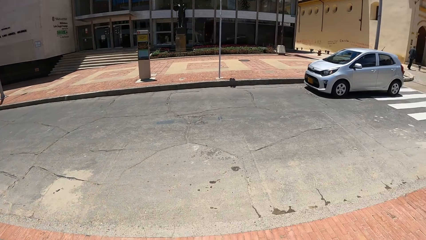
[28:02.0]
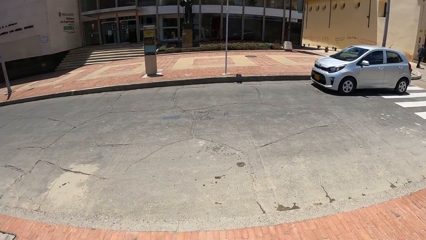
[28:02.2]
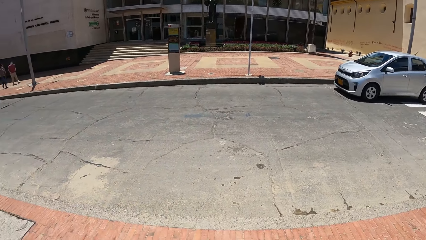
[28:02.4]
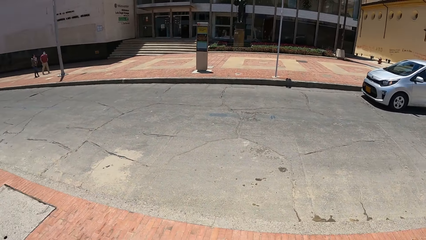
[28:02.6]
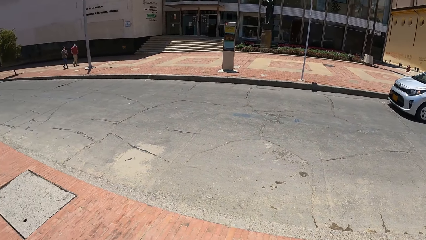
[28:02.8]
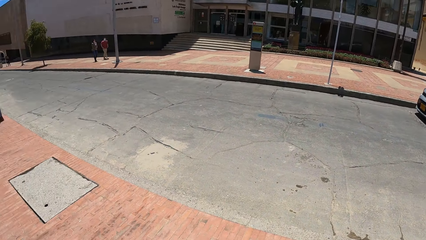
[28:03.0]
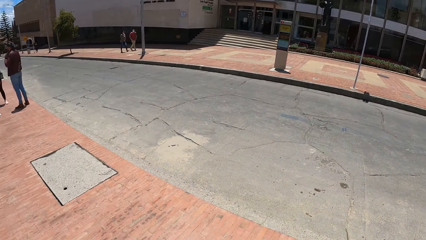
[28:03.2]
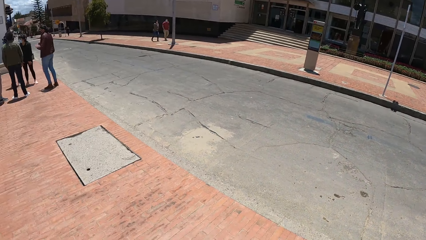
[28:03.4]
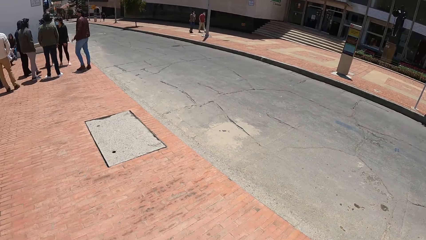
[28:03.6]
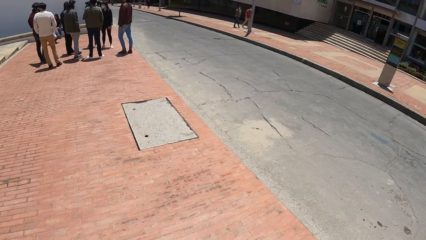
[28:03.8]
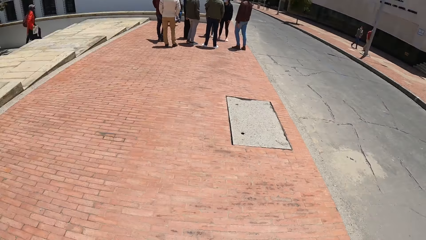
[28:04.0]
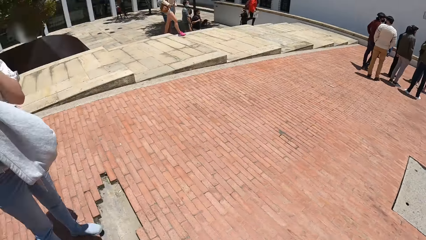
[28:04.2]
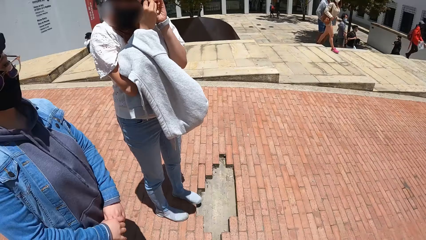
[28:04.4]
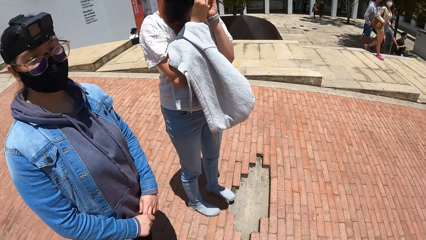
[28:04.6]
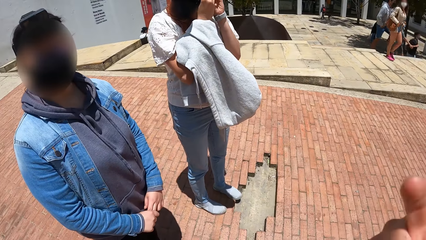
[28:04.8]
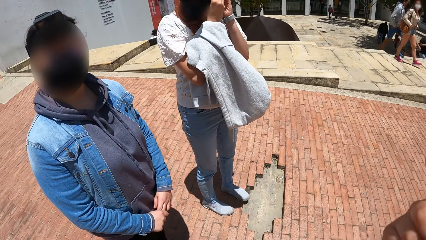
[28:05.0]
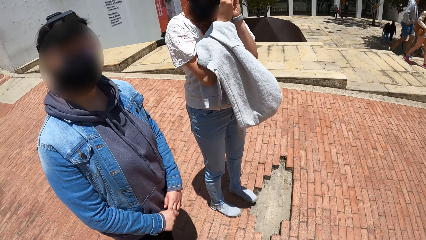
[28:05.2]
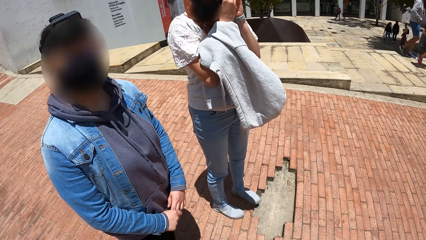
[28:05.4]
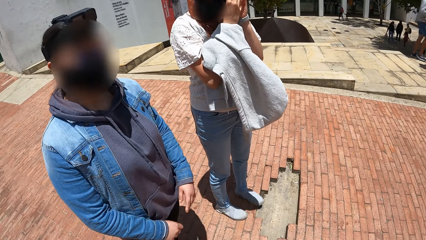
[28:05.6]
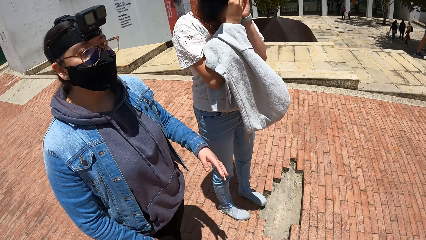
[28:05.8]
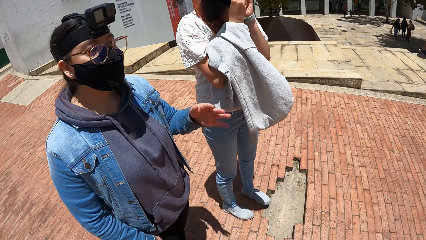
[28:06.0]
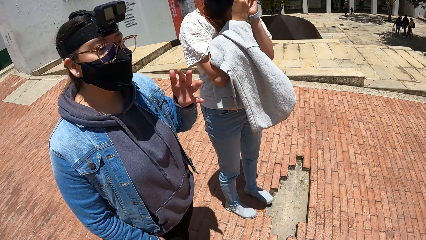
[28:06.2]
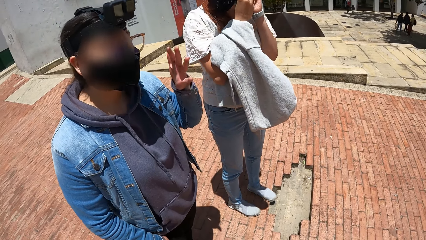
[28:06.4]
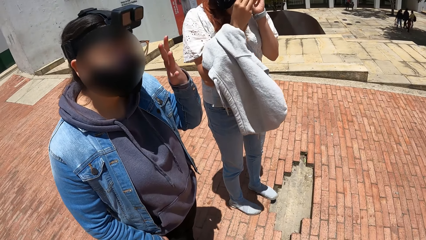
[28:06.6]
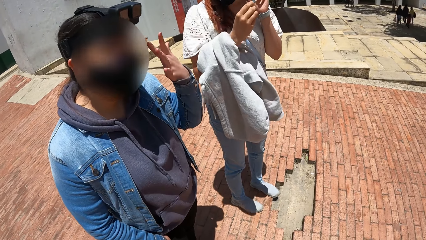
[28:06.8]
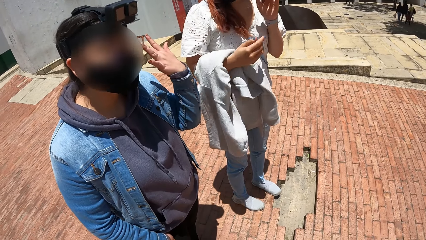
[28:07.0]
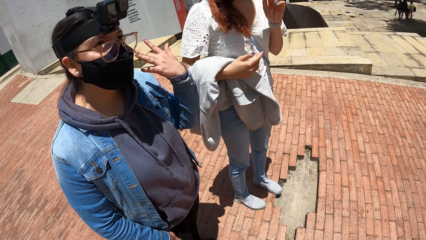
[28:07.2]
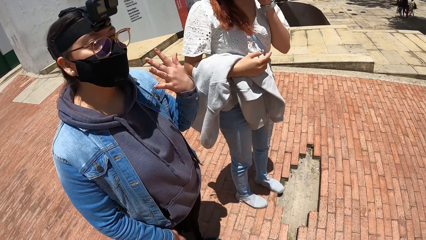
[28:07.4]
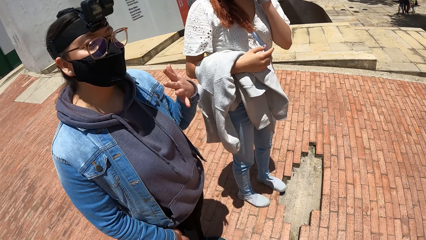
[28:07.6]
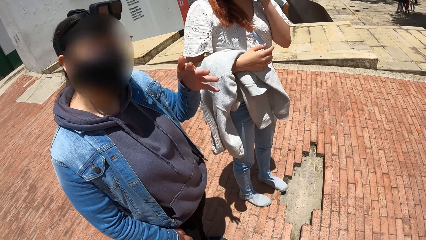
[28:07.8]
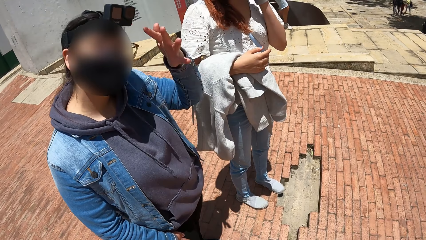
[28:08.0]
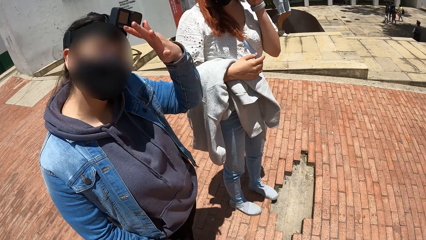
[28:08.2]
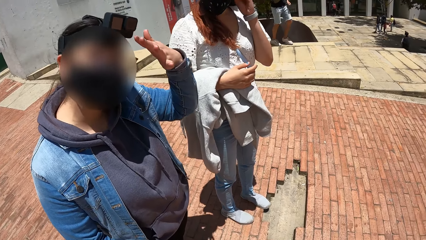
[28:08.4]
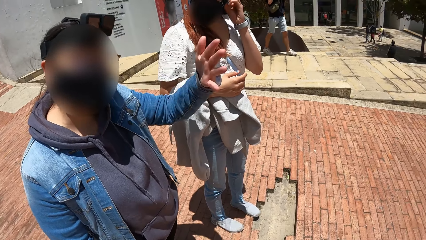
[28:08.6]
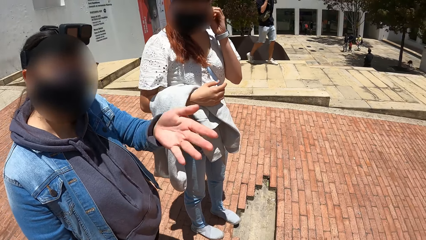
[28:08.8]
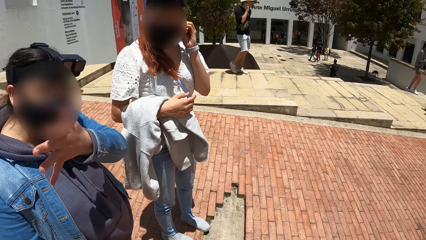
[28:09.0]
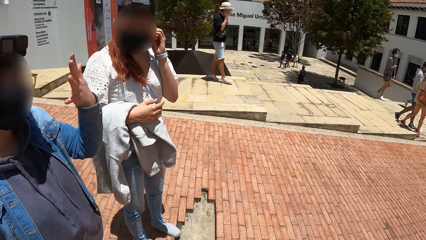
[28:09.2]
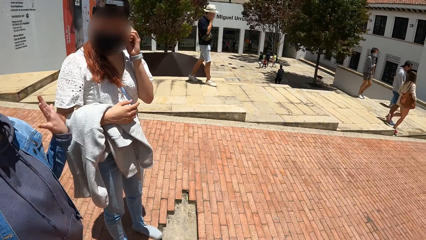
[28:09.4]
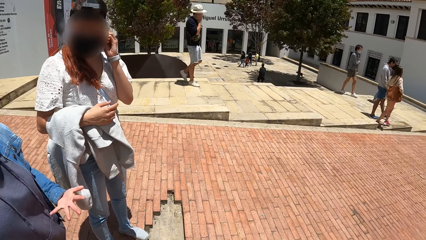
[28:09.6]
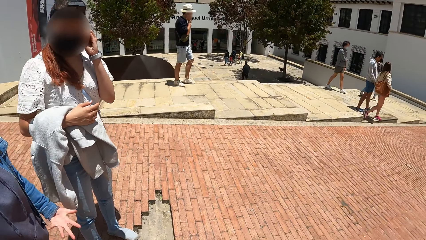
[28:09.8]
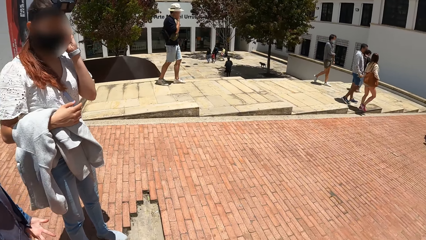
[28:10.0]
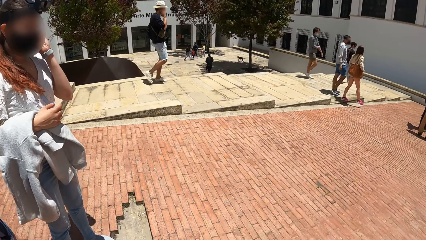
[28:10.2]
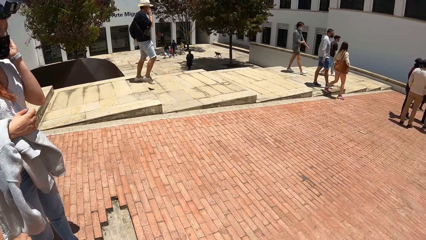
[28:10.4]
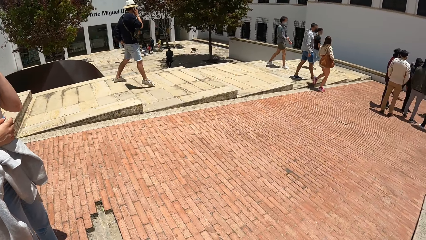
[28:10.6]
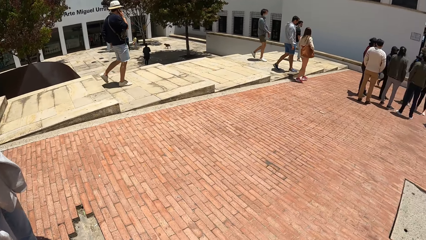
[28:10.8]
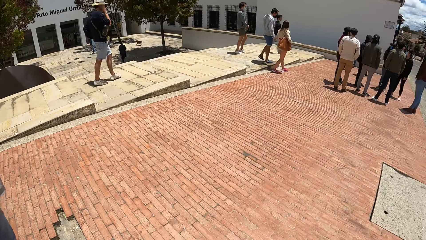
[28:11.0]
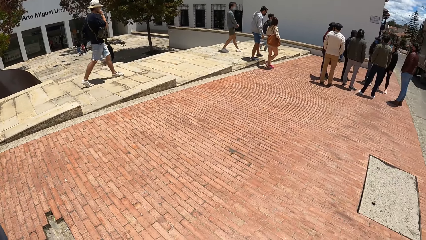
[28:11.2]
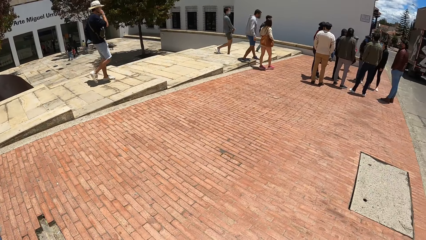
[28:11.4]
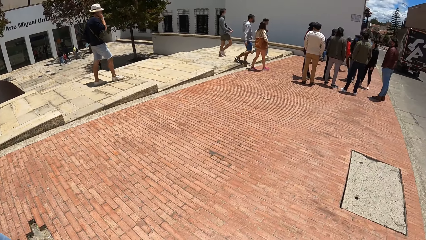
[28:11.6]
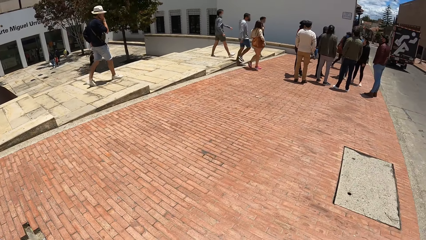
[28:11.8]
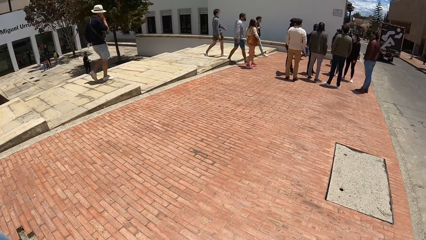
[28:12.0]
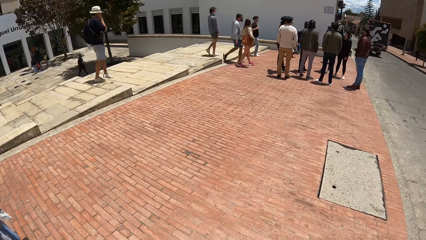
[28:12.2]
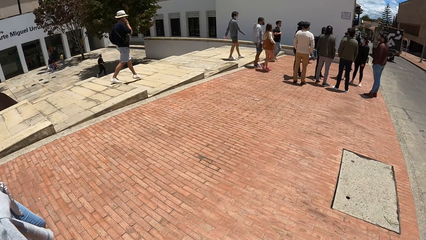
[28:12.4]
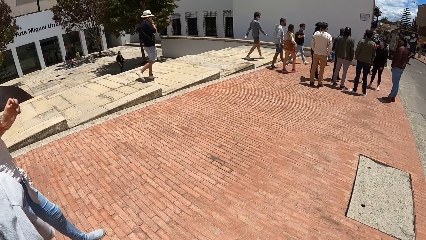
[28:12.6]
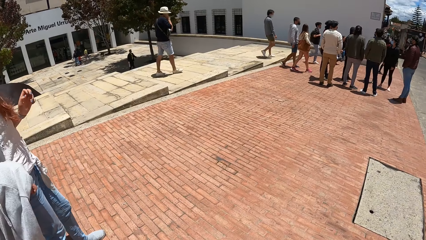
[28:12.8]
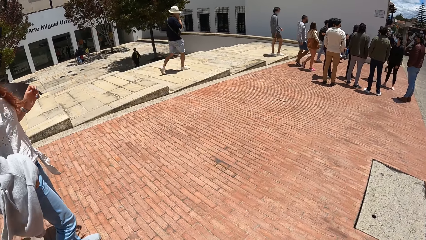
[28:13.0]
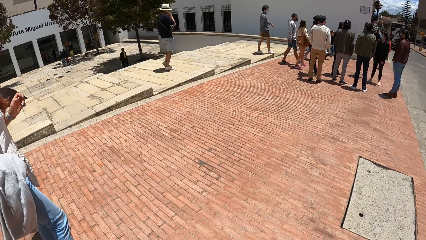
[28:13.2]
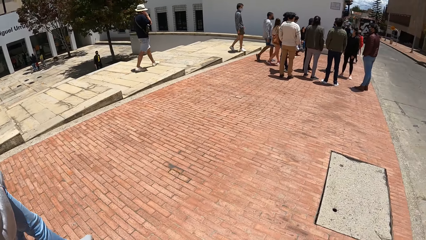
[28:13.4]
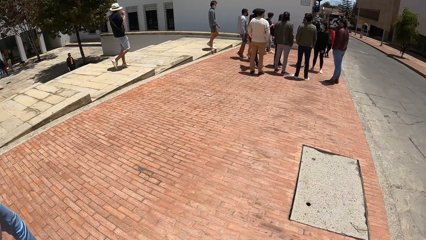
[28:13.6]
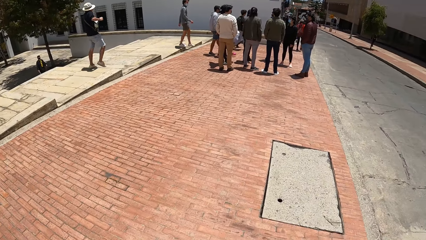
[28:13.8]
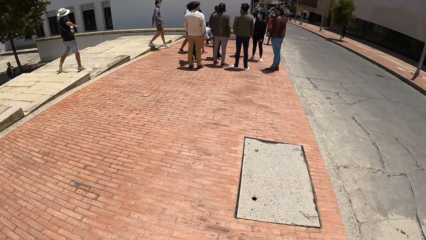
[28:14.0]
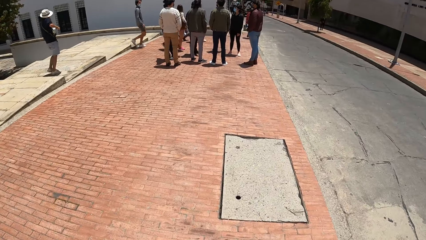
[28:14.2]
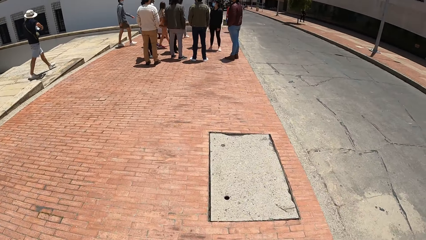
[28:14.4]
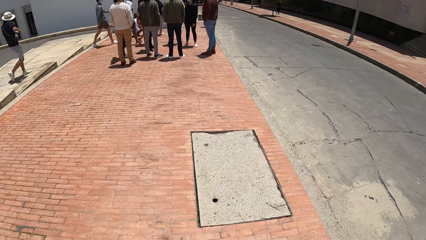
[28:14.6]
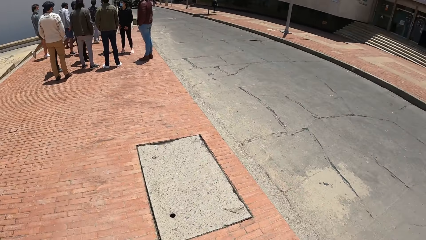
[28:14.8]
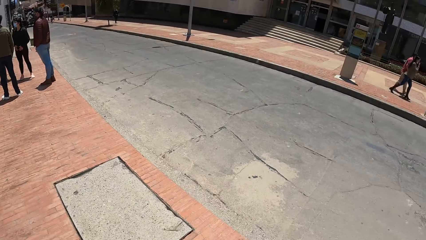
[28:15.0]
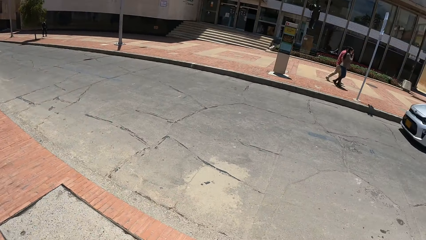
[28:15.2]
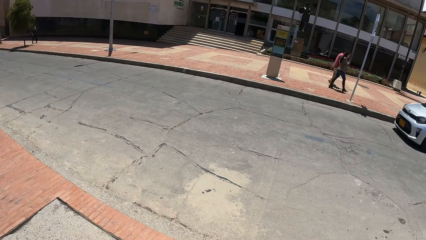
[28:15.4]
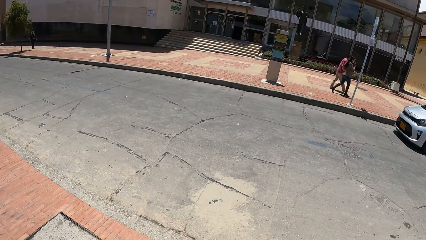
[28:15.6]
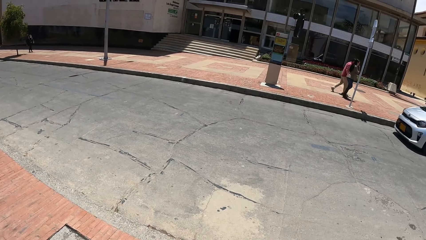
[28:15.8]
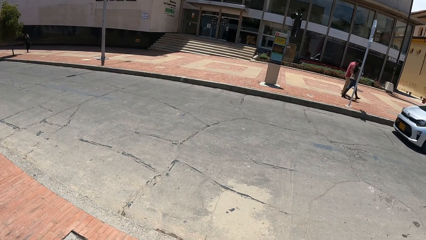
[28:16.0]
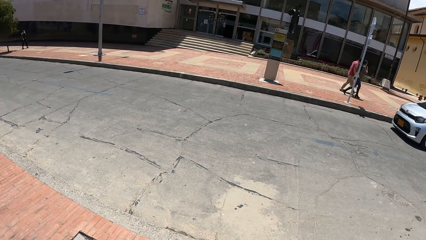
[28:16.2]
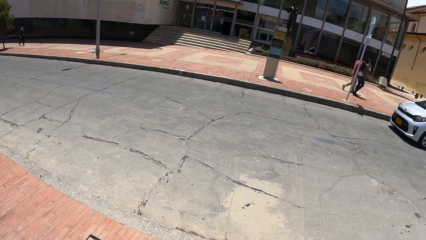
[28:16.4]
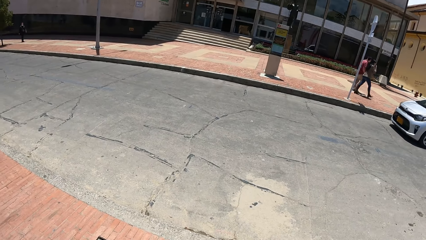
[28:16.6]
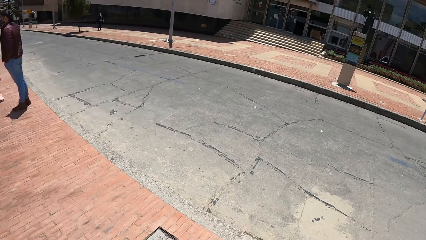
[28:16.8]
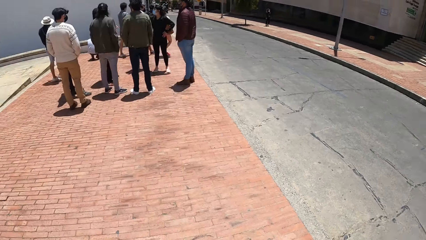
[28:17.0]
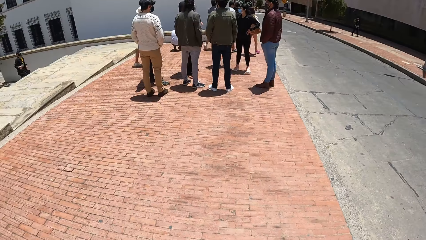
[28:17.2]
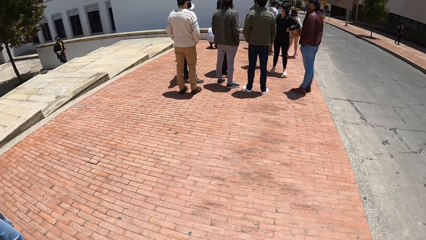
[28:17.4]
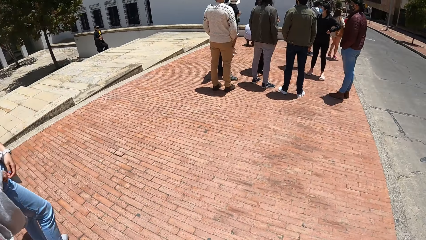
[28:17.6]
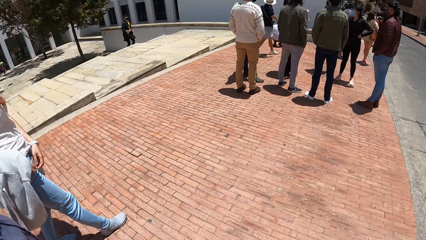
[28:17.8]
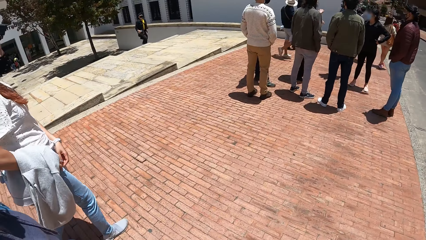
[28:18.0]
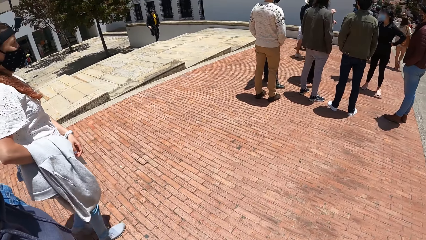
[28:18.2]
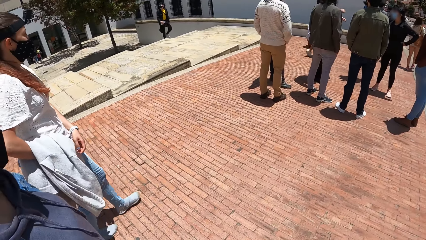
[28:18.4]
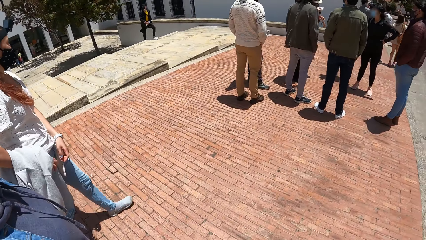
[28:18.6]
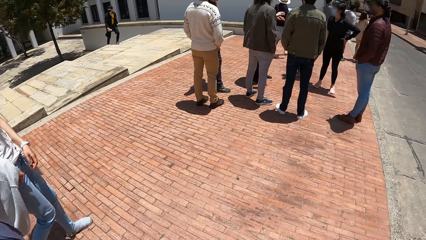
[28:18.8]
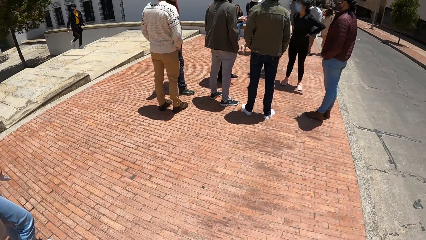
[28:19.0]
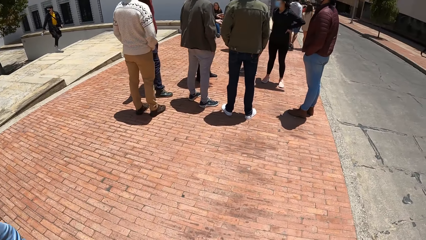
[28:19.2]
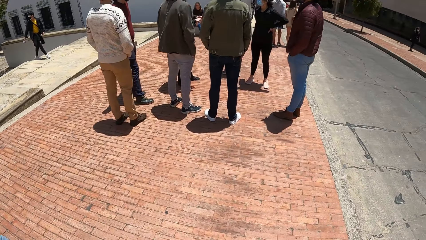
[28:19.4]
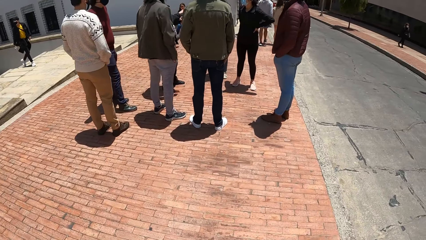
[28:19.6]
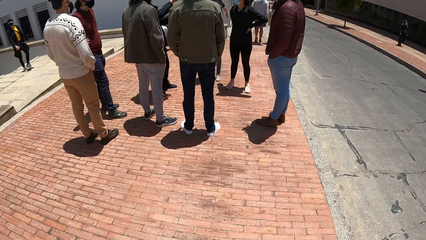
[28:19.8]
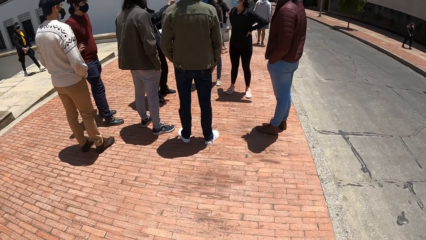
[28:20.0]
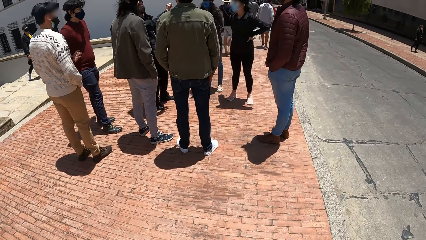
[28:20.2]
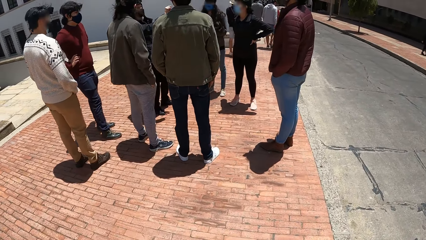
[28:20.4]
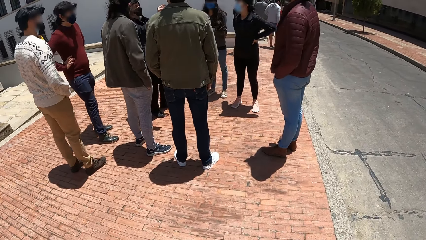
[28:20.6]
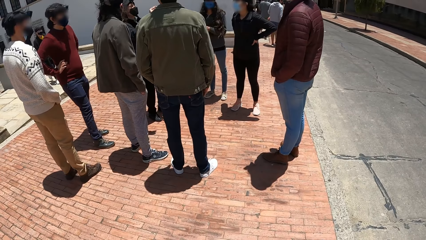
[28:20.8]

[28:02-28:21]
The camera wearer interacts with a woman. Another woman fixes the earring on her left ear with her left hand. The camera wearer walks around.
